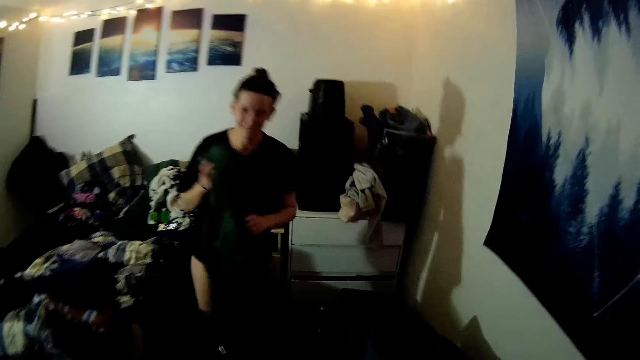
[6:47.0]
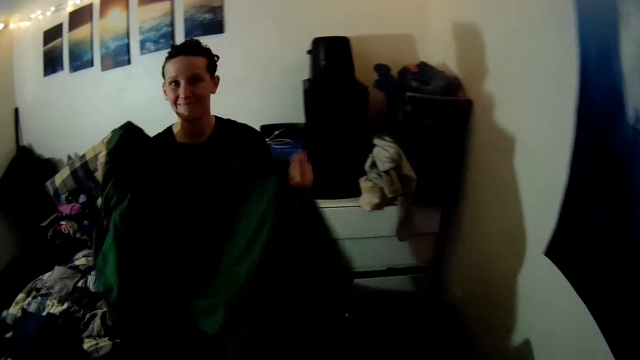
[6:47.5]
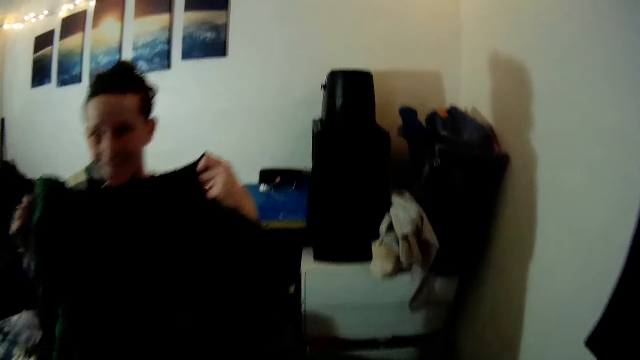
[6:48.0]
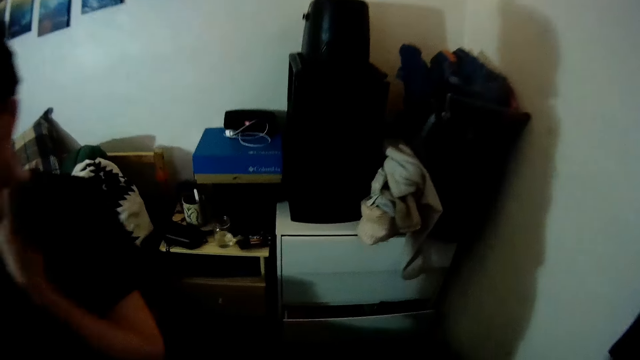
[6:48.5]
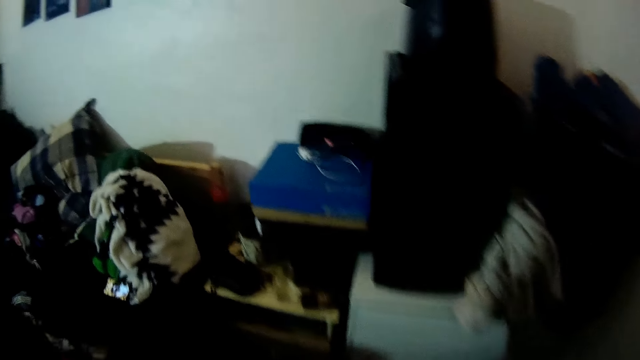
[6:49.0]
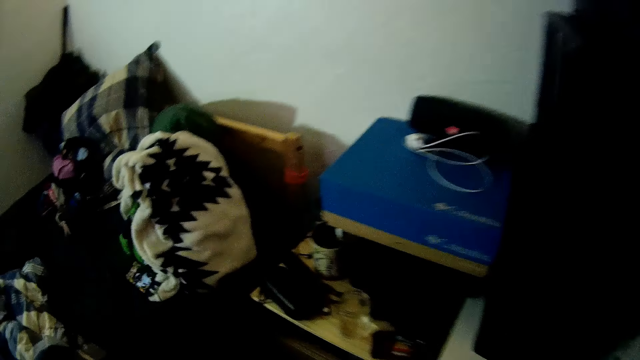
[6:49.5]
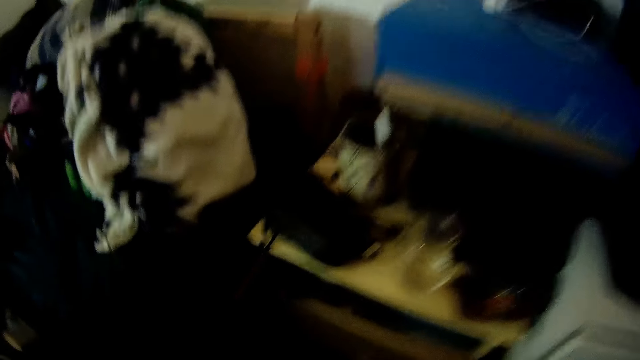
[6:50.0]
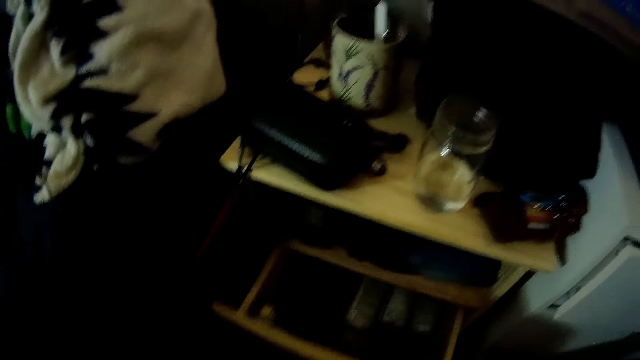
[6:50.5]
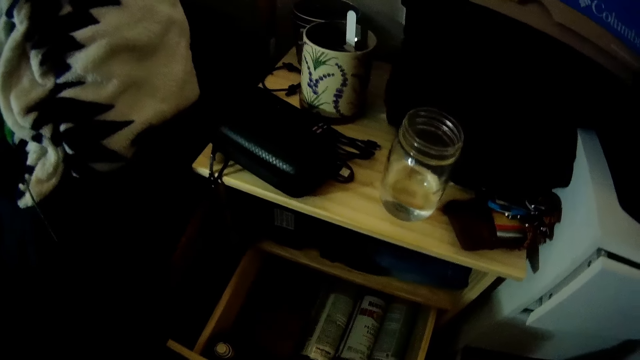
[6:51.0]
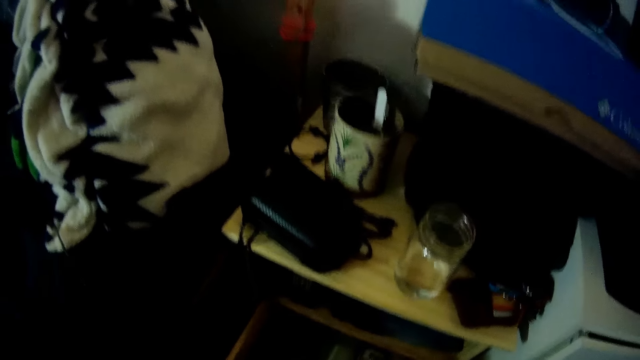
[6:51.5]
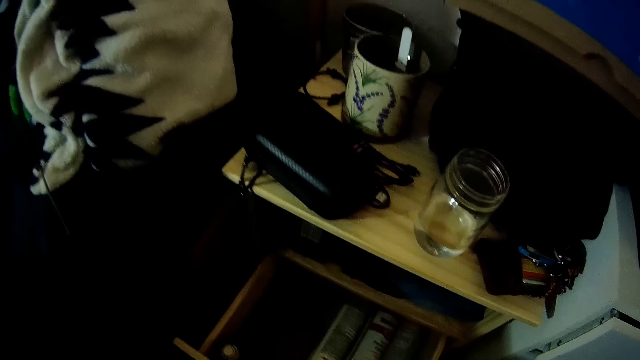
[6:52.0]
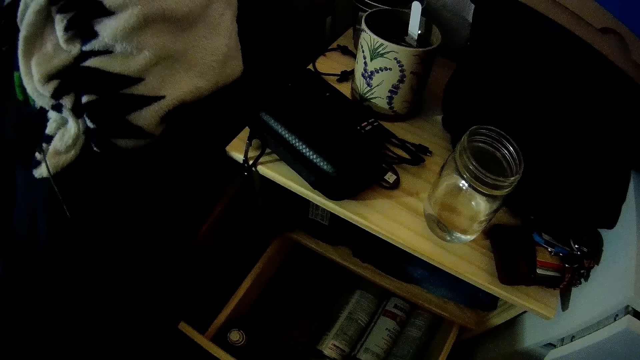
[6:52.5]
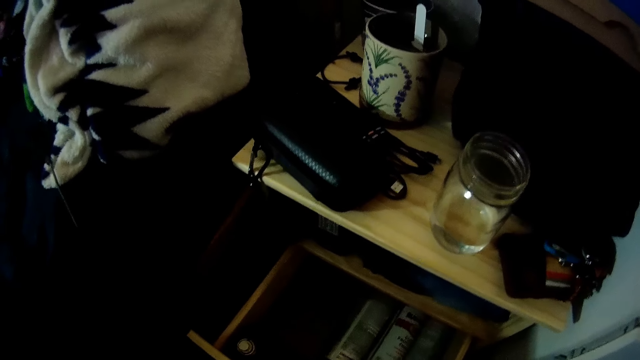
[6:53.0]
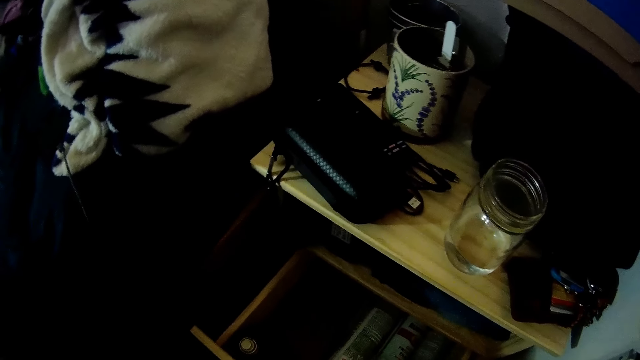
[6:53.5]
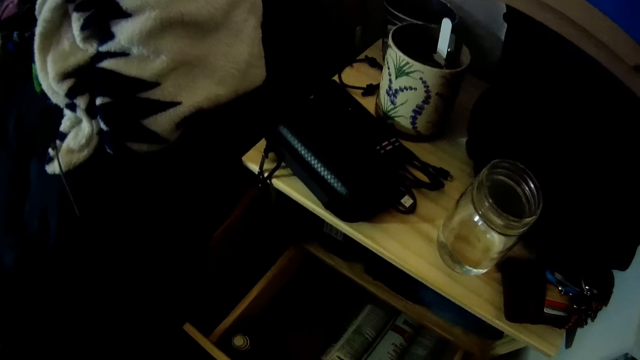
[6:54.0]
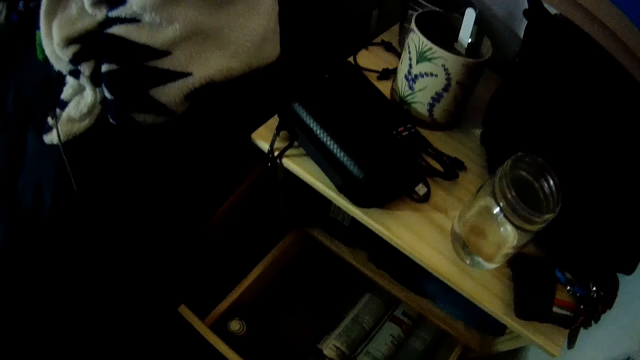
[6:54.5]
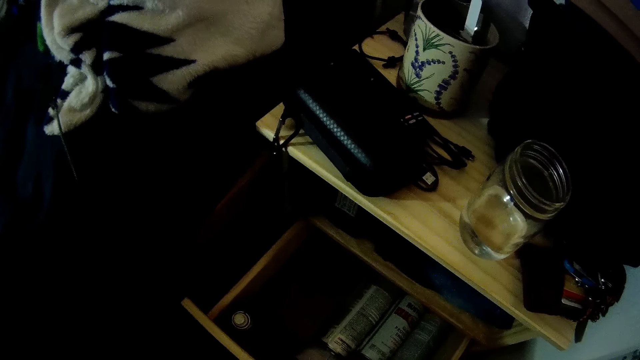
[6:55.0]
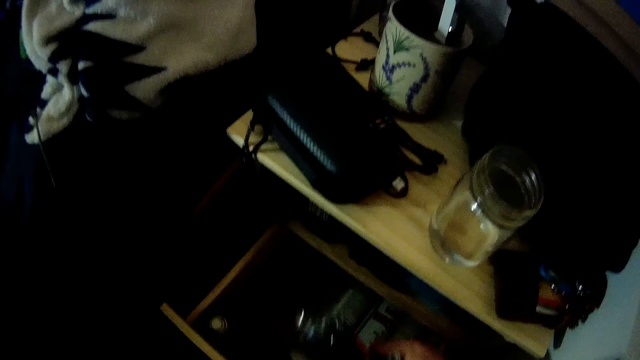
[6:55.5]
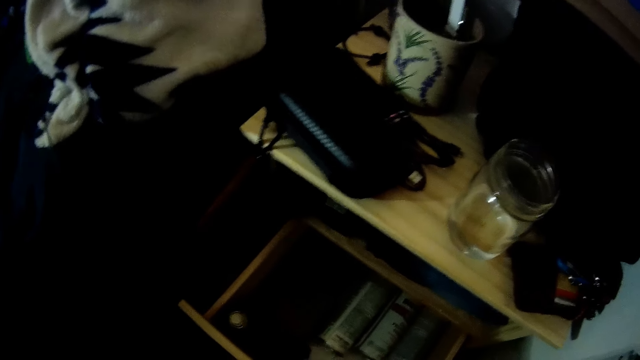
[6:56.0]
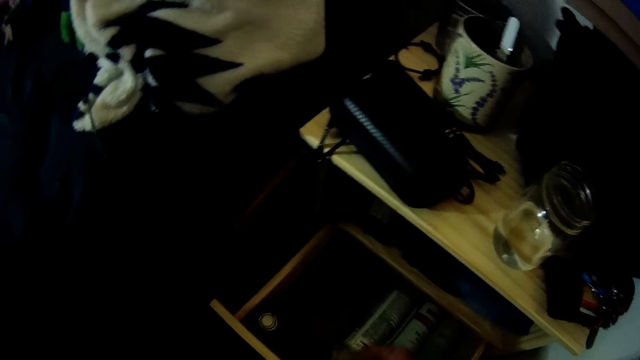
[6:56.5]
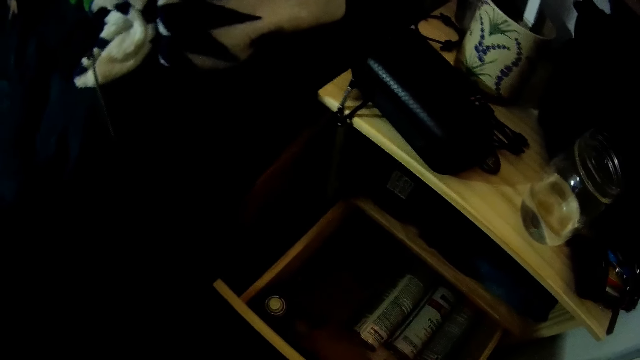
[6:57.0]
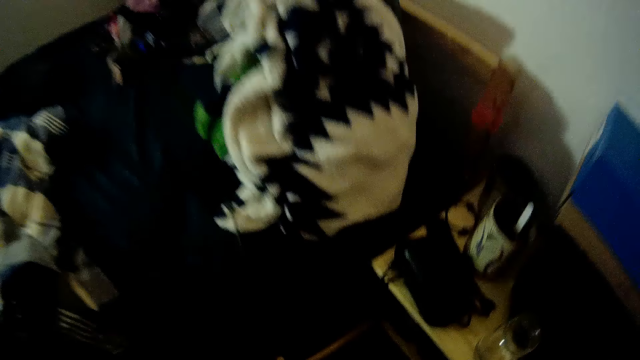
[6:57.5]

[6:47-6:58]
The camera wearer picks up a cloth. A woman moves towards the camera wearer. The camera wearer looks at a table. They pull a drawer. They search inside the drawer. They pick up something.

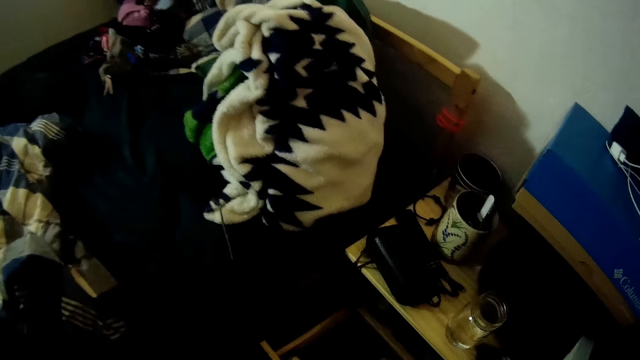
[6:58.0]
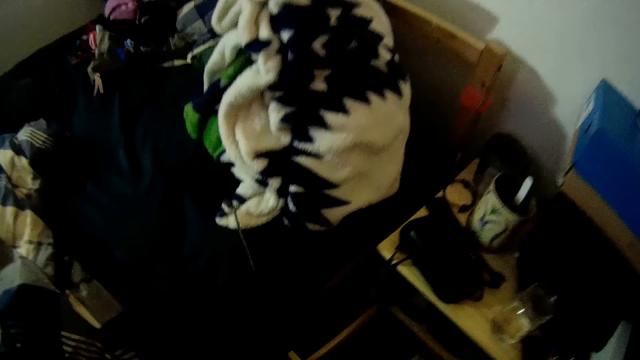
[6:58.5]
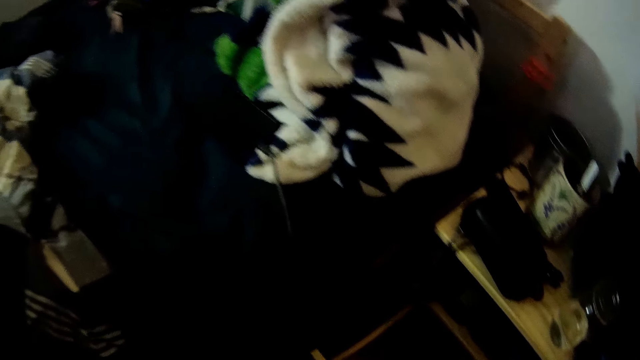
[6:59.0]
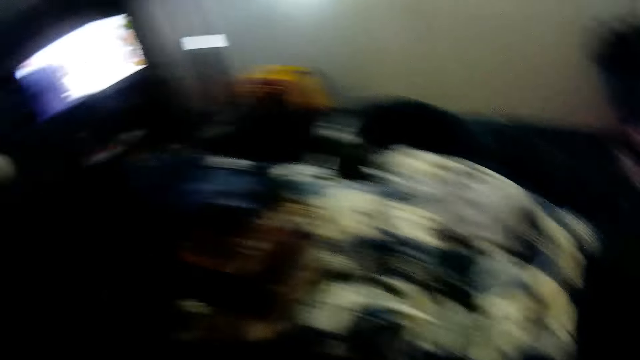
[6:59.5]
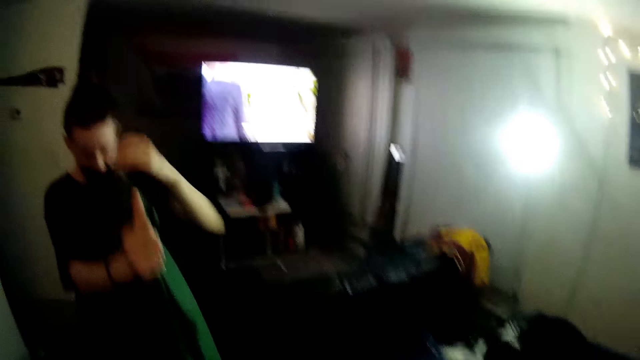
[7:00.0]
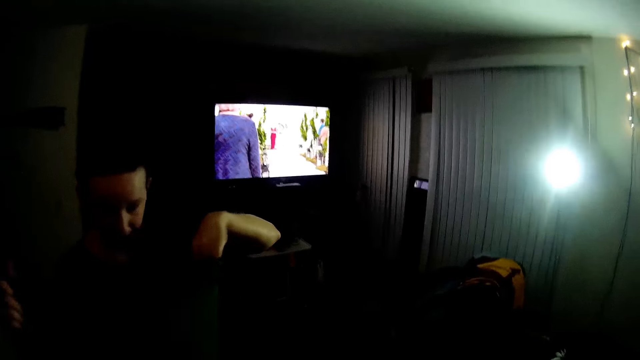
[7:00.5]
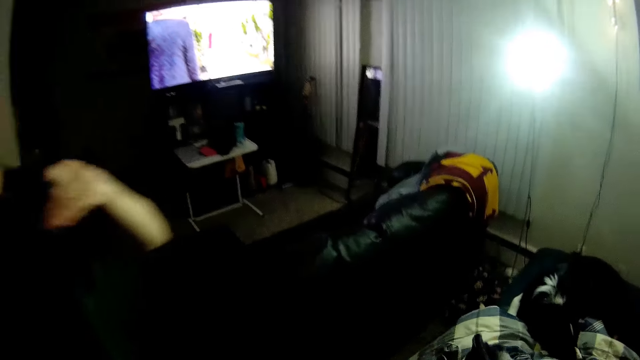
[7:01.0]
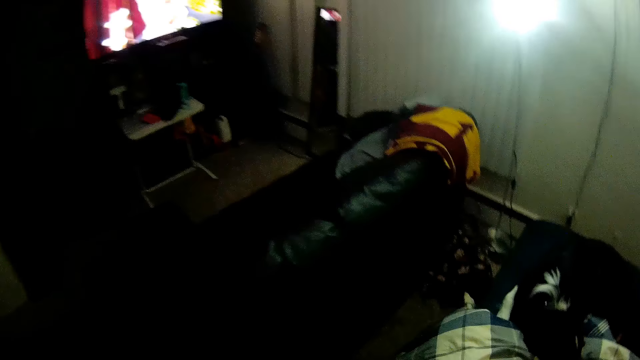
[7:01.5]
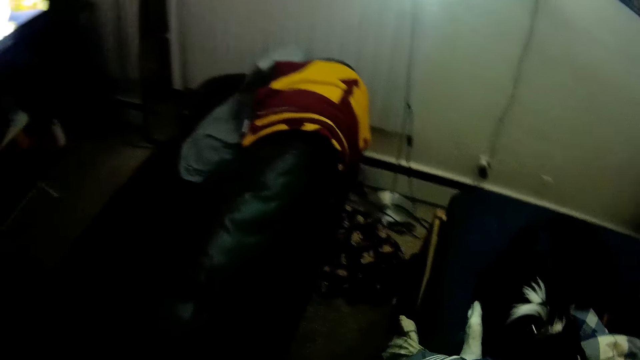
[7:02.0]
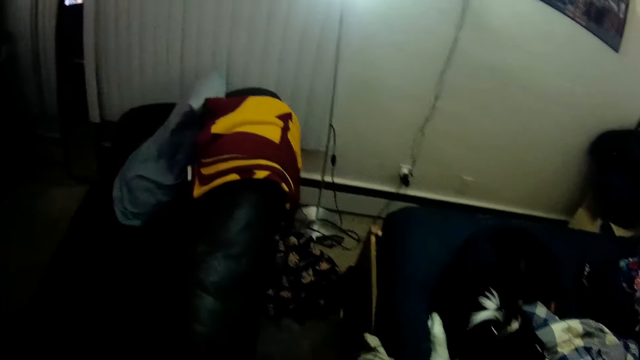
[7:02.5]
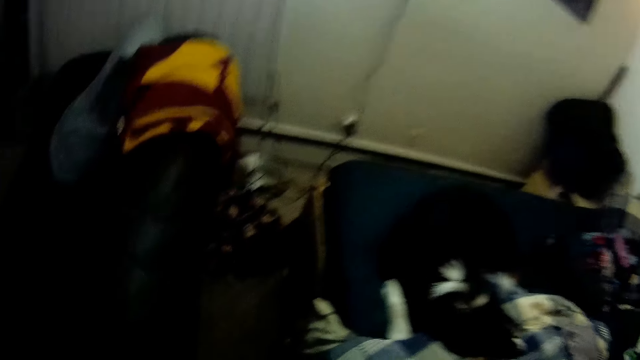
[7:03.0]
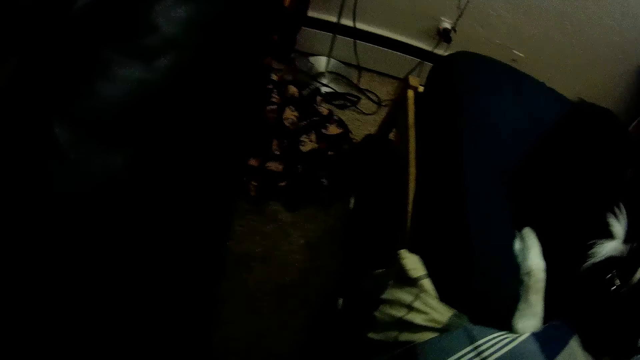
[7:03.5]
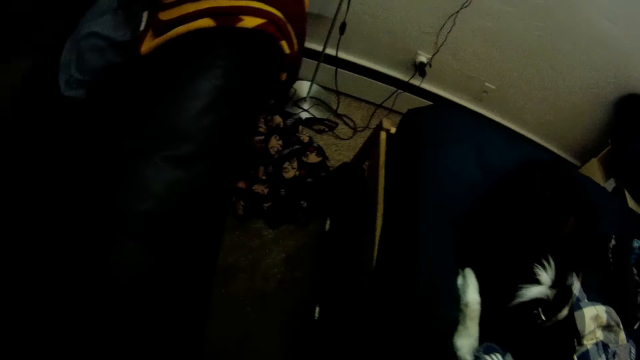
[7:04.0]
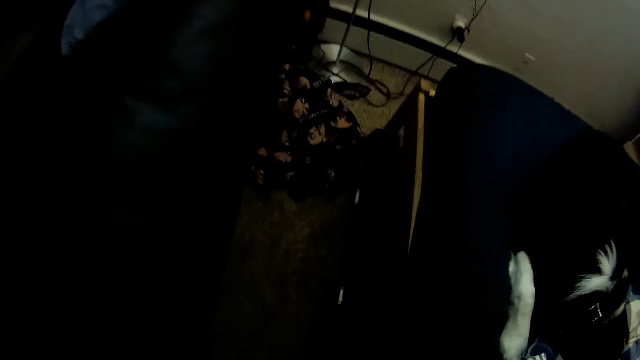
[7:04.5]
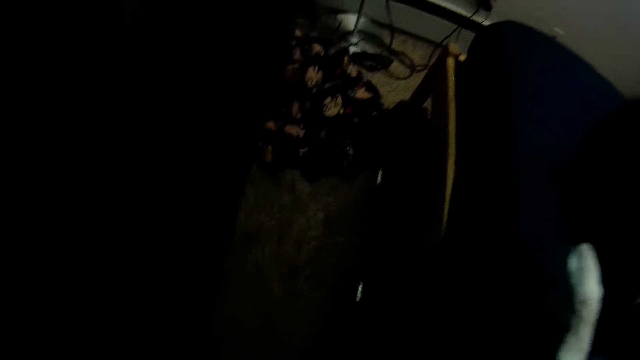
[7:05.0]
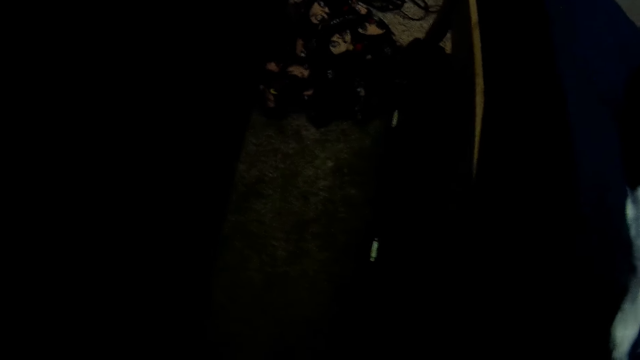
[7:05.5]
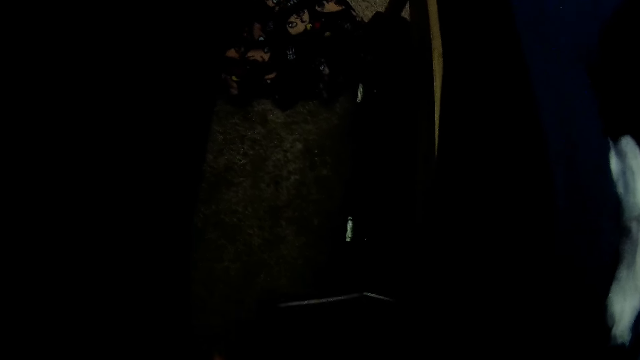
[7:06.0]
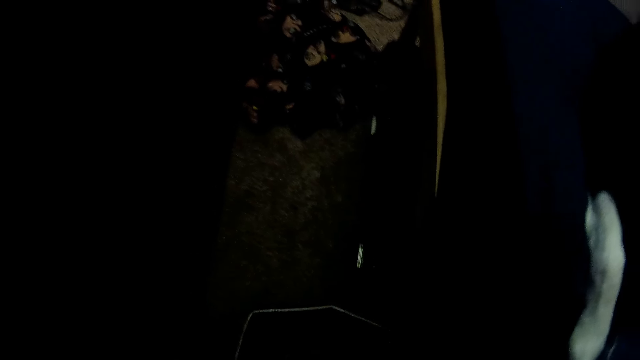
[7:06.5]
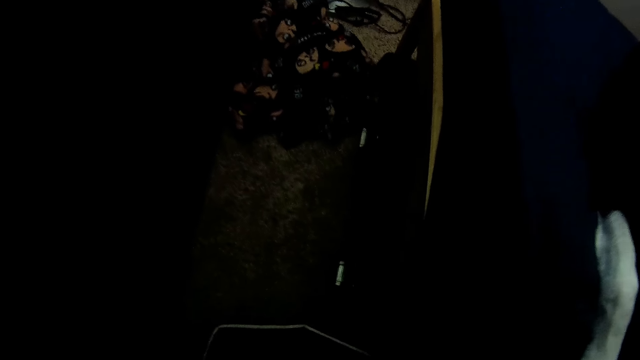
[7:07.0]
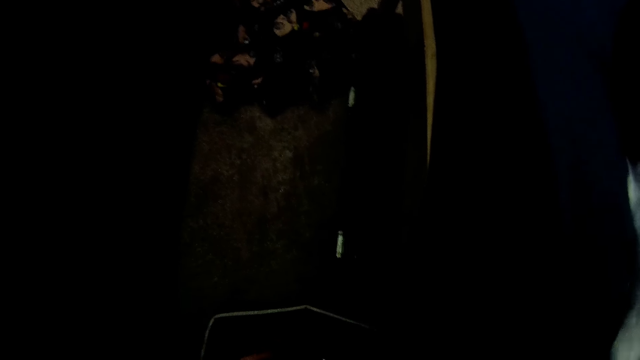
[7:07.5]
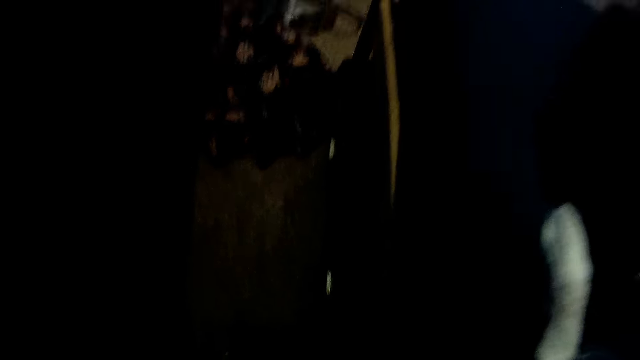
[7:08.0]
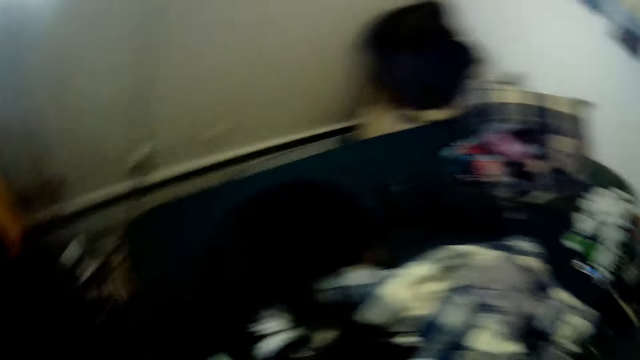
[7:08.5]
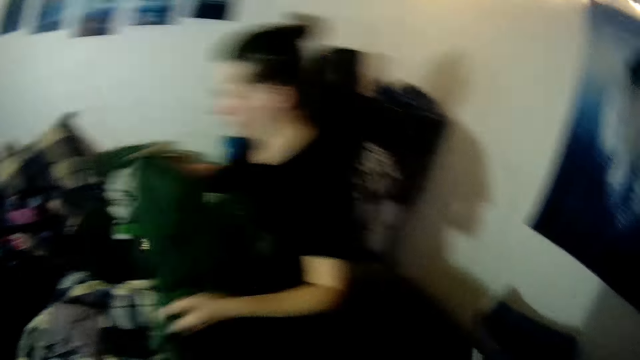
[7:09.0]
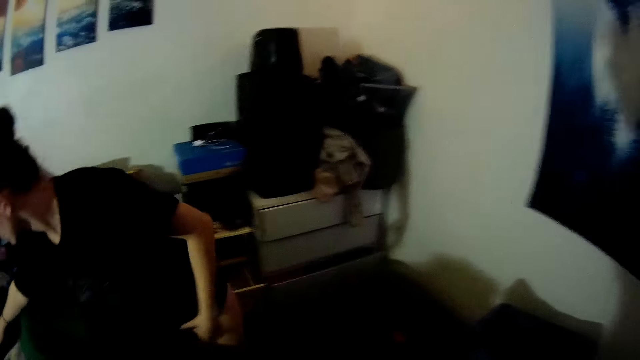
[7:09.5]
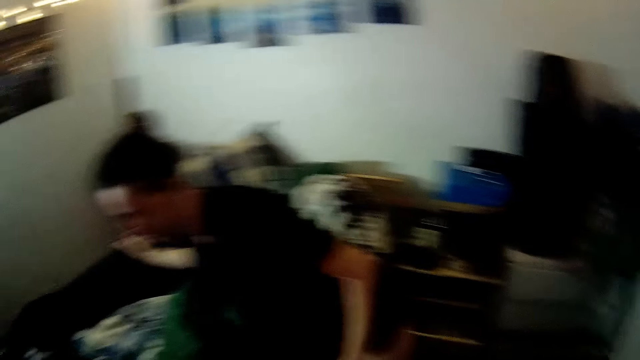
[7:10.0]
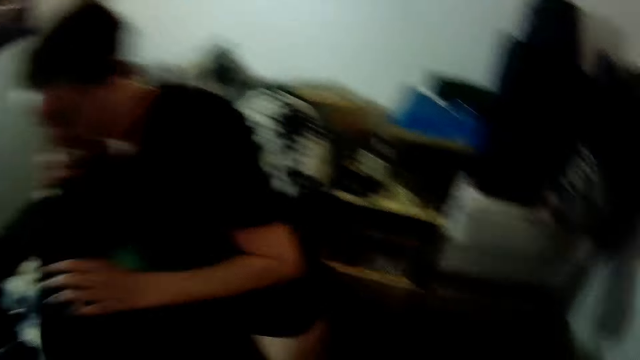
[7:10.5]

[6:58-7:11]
The camera wearer looks around. A woman folds a cloth. The camera wearer moves around and looks at the woman. They look at a seat. They look at a bed. They move something. They move around. They look at the woman. The woman puts down the cloth.
